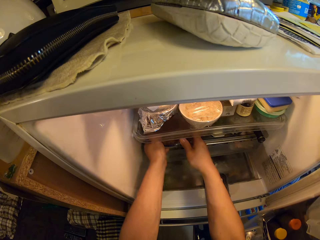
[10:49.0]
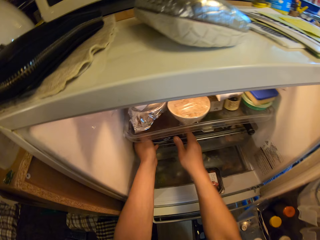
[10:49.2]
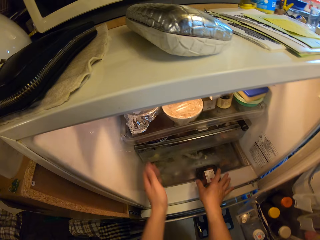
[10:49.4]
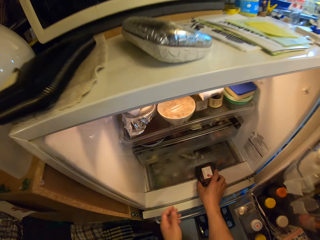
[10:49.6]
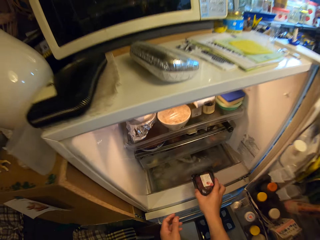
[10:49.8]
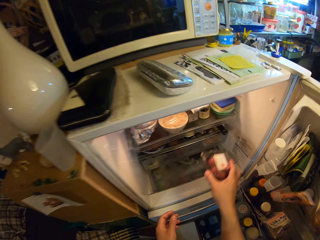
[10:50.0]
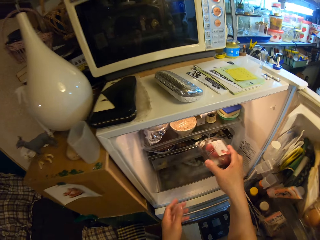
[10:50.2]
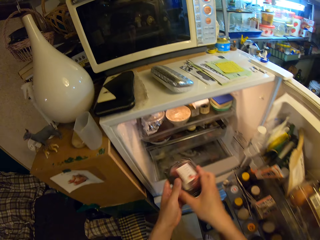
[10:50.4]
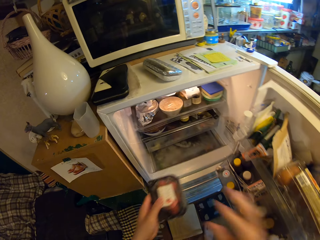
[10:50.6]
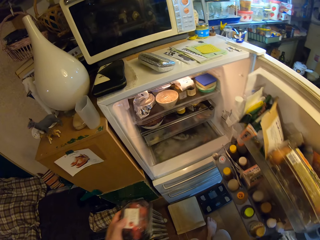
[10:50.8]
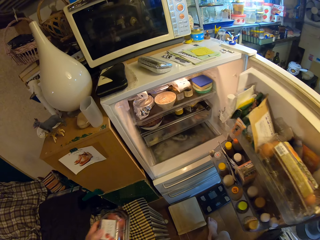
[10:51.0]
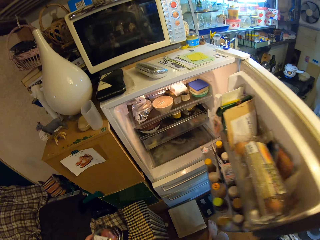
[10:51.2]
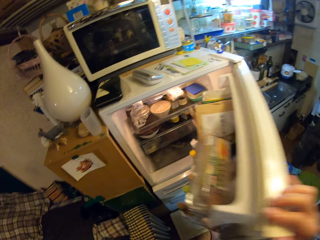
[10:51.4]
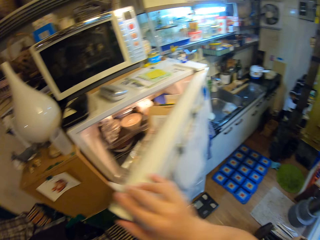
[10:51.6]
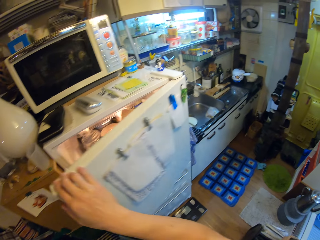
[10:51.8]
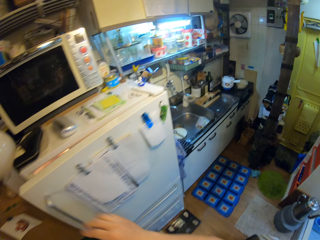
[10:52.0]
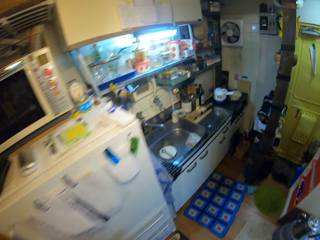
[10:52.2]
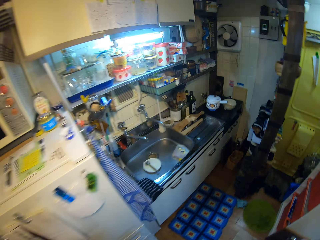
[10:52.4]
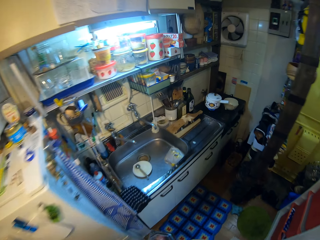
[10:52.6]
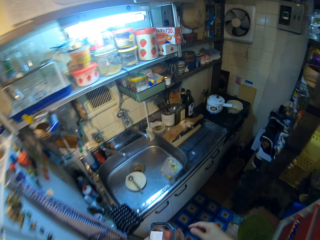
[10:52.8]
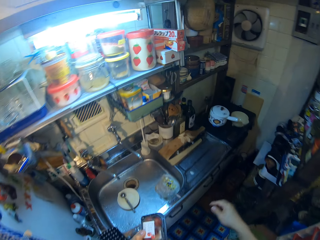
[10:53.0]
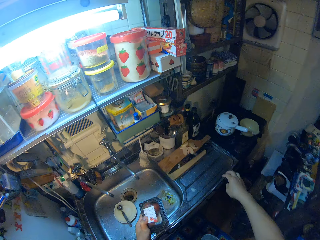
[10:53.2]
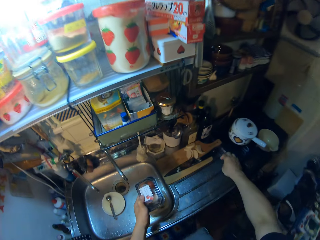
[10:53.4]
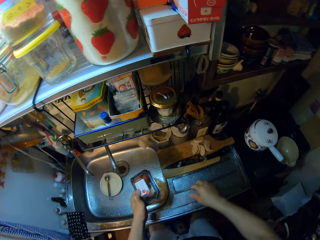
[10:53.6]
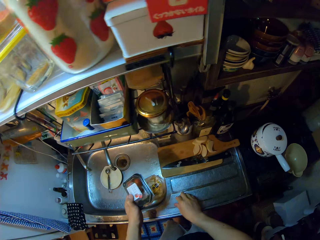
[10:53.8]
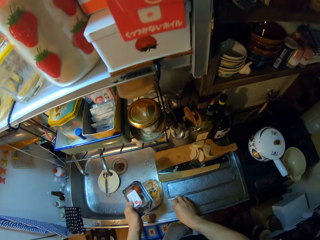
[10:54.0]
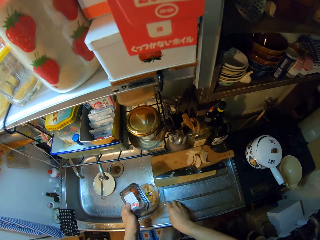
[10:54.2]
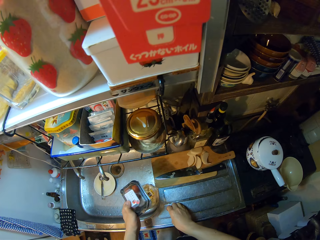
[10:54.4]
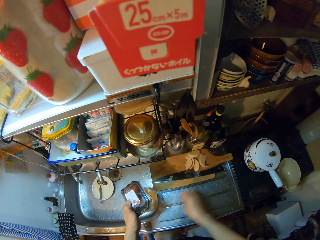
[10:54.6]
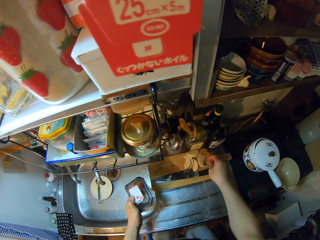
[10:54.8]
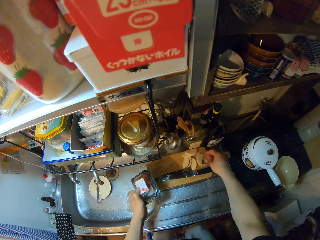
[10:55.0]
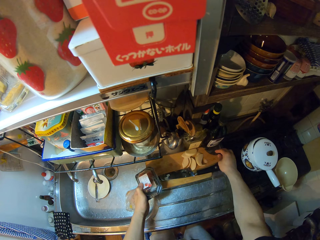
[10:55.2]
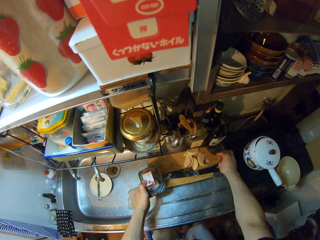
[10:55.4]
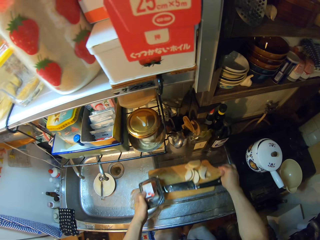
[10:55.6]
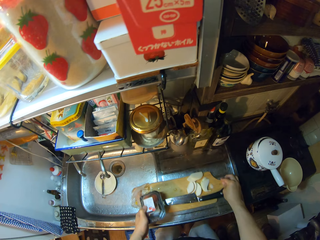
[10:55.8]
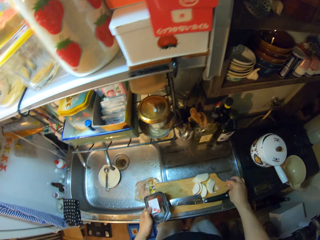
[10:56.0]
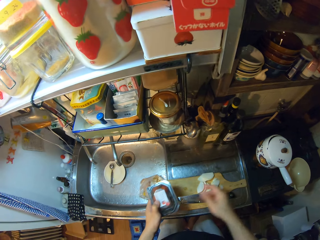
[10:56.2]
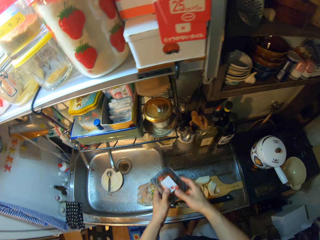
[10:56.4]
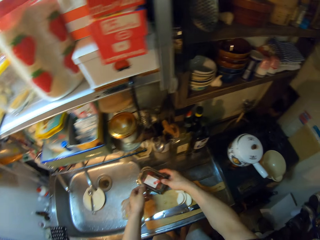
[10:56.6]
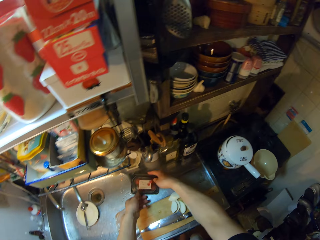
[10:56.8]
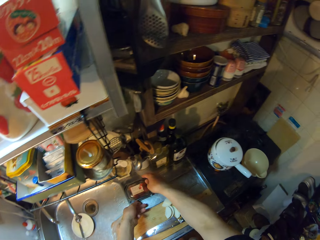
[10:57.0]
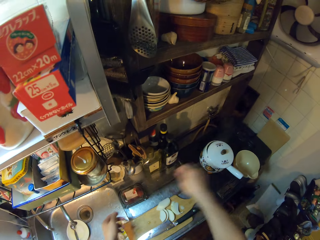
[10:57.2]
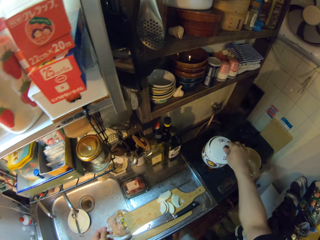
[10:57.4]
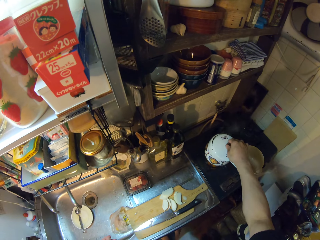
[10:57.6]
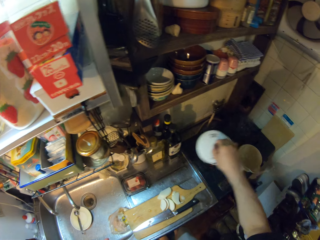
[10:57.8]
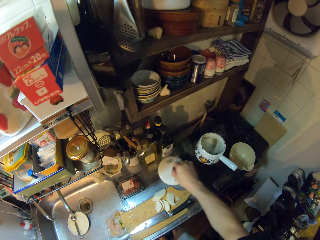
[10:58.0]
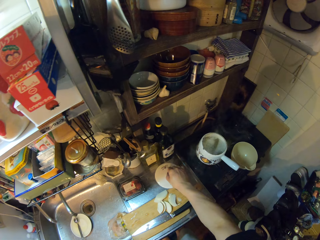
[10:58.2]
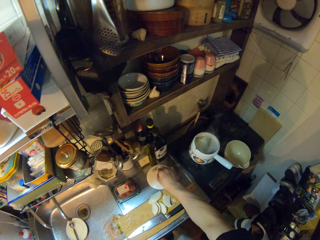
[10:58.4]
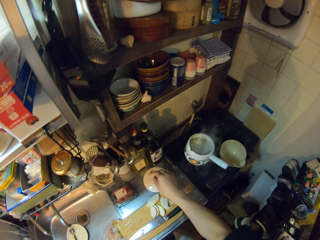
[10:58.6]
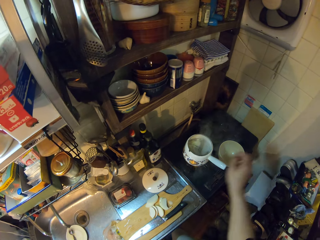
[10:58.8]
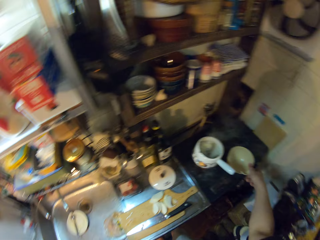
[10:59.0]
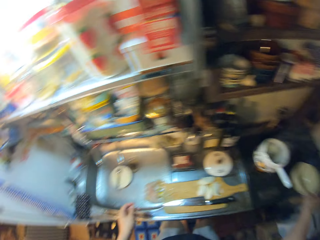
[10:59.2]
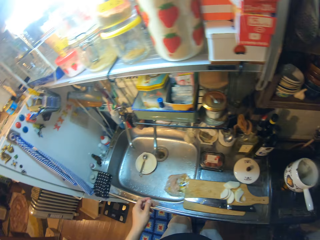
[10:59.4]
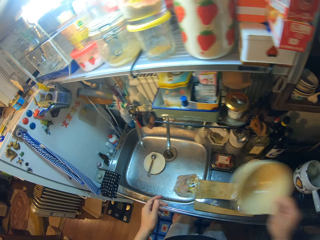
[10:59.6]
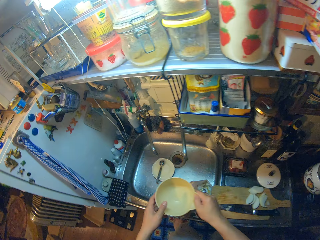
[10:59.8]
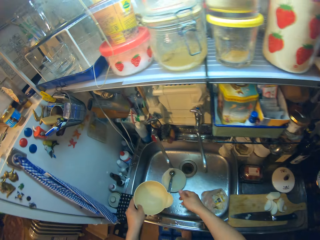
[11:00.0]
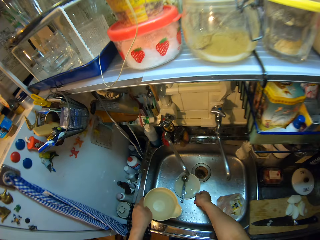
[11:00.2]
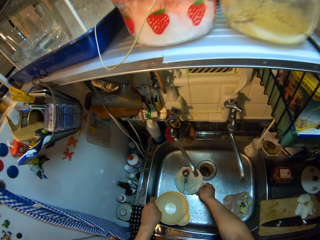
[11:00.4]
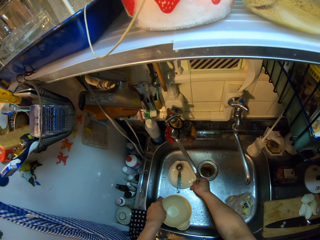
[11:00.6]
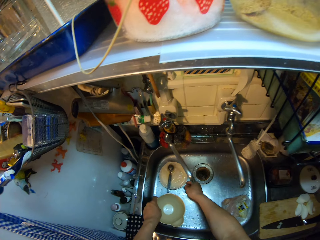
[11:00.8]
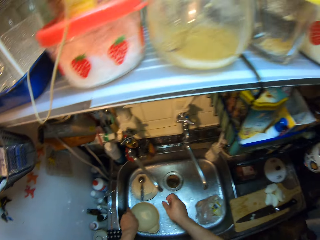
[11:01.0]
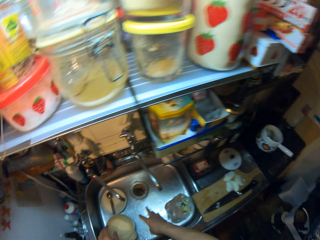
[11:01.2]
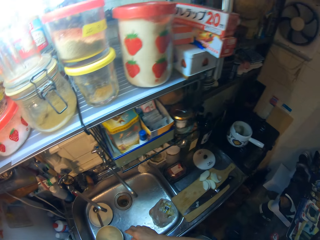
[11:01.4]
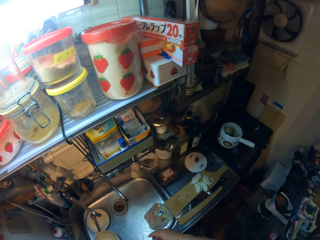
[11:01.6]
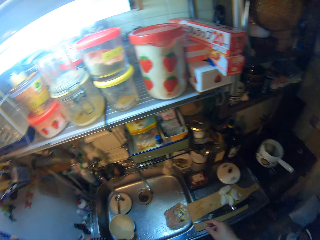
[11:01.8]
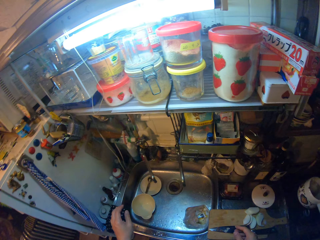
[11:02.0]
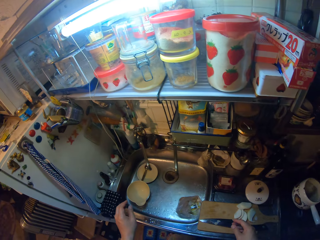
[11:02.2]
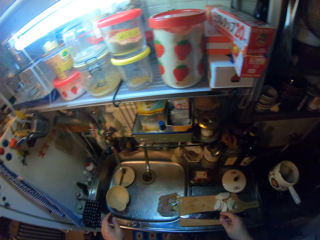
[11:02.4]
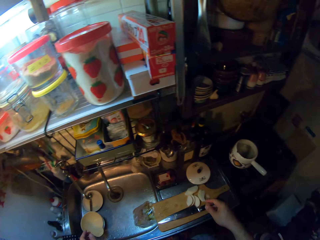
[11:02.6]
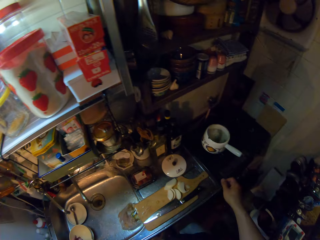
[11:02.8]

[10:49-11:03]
The camera wearer places the bowl of onion sauce in the fridge. She carries the pack of berries from the fridge. She passes the pack of berries to her left hand. She closes the fridge. She walks around the room. She picks something. She puts something on the chopping board. She moves the chopping board on the drain board of the sink. She places the pack of berries on the drain board of the sink. She puts something on the kitchen area. She opens the cover of the pot on the cooker. She places the cover of the pot on the drain board of the sink. She carries a plate or bowl from the top of the cooker. She passes the plate to her left hand. She moves a grater or bowl in the sink. She places the plate in the sink.

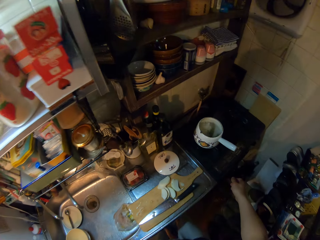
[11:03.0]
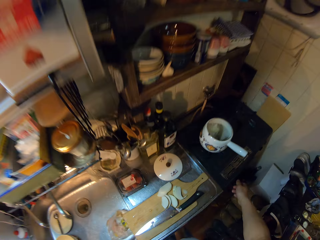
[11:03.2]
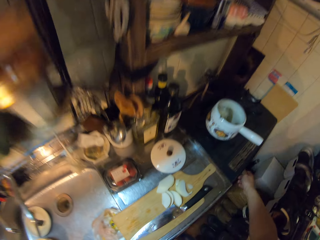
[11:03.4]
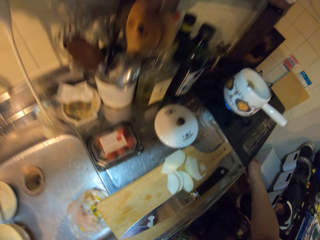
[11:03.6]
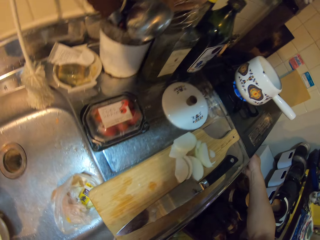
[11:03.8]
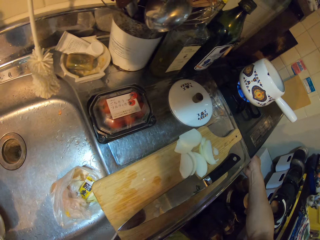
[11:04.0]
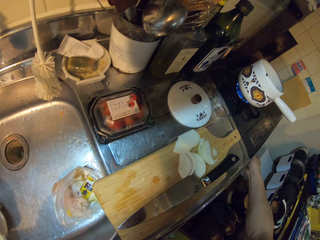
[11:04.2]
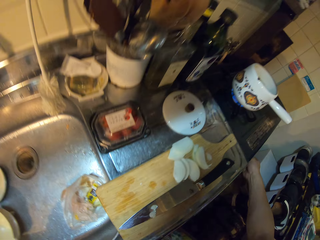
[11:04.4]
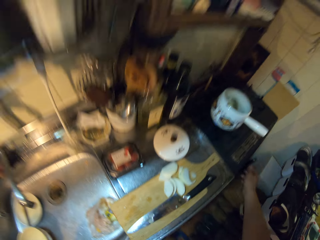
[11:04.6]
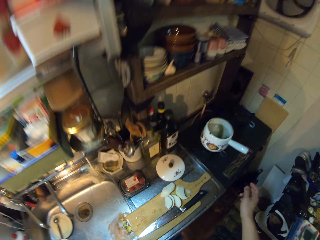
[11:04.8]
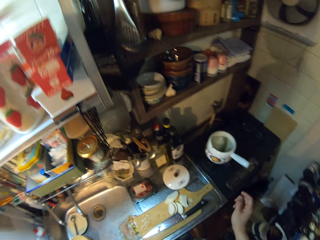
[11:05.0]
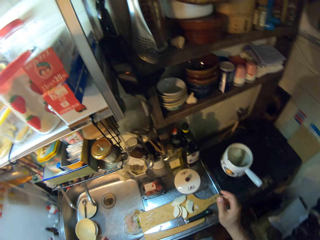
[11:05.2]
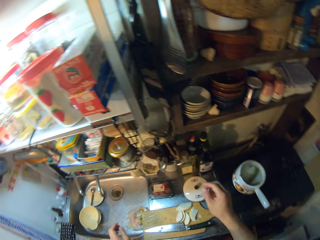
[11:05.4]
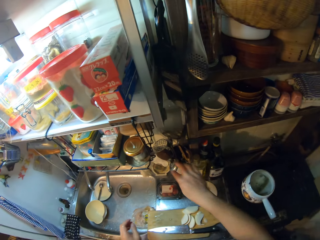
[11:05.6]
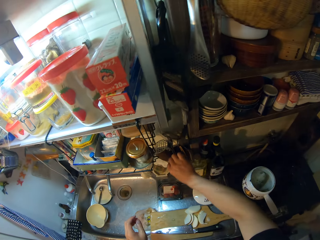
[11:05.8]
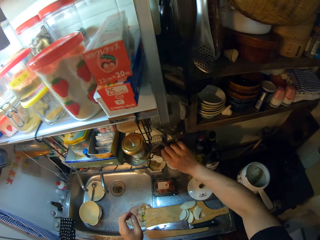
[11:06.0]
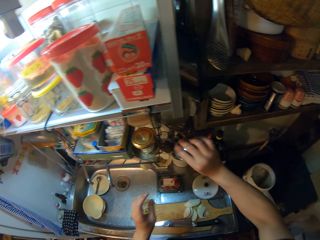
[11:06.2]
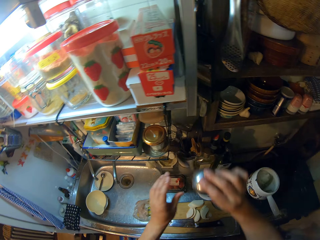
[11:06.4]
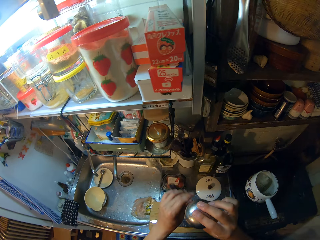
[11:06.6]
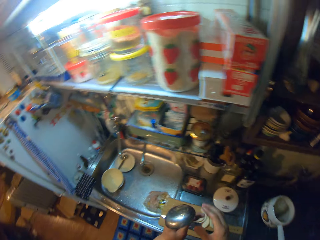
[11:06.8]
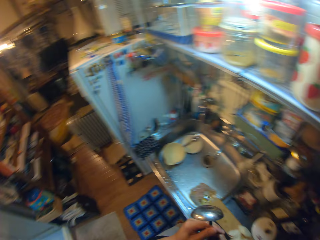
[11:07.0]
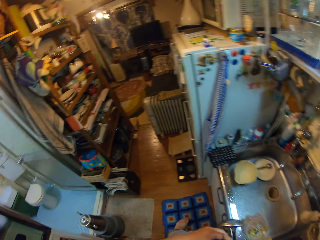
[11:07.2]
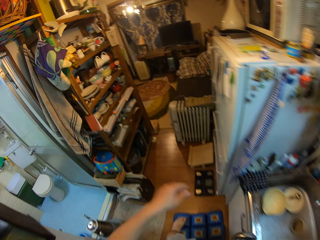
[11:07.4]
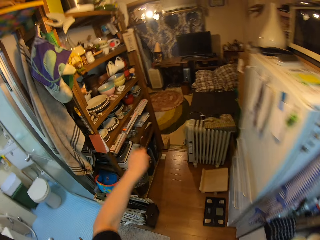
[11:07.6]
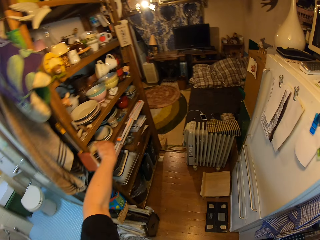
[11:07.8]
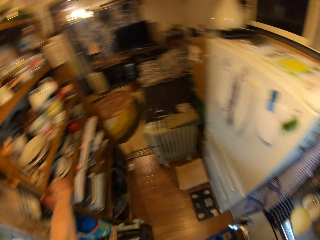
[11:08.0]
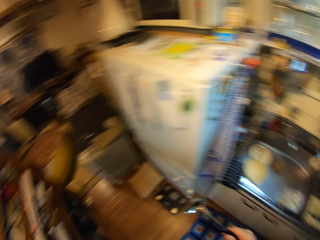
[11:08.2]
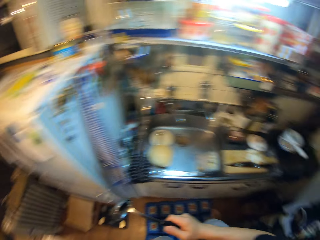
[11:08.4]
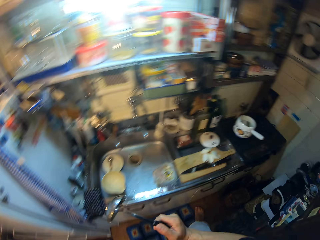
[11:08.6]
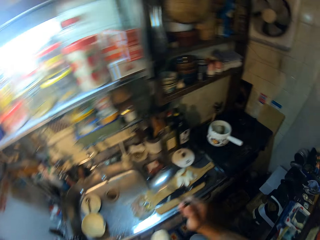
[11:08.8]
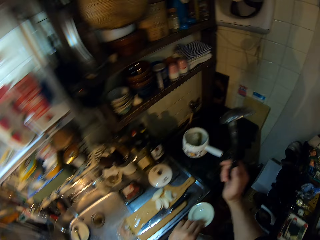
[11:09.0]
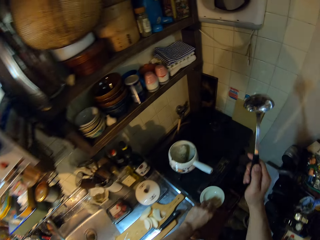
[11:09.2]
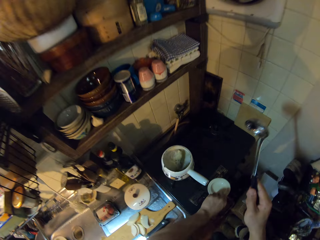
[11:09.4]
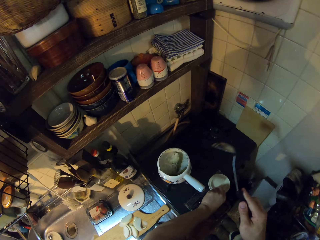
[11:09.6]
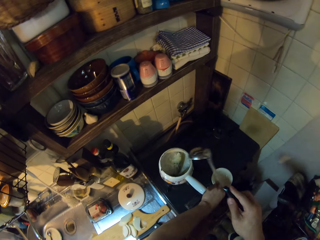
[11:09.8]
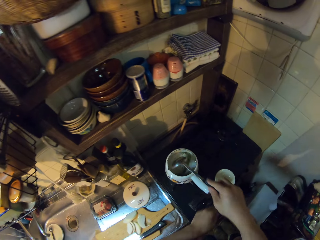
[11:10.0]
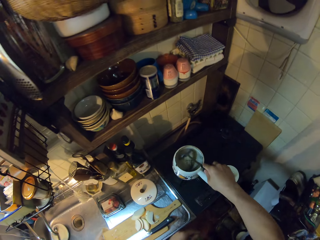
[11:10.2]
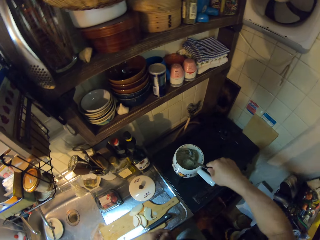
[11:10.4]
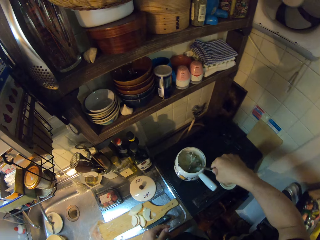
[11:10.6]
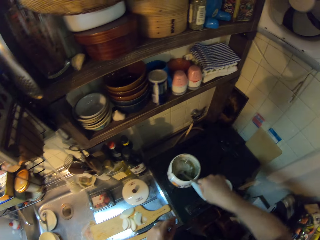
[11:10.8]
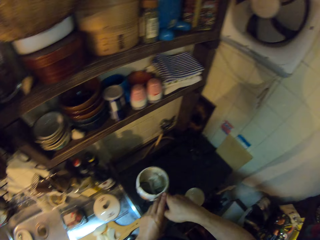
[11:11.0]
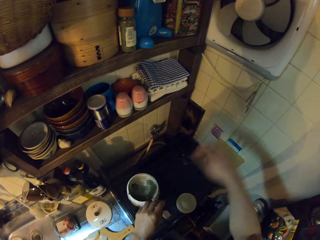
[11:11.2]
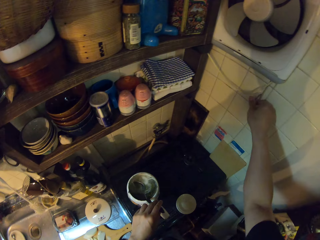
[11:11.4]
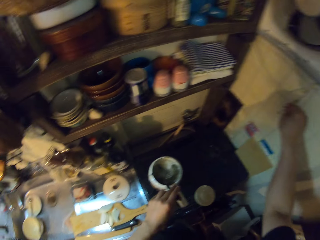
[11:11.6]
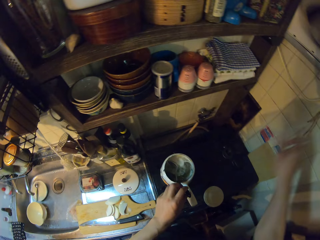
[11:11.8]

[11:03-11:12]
The camera wearer adjusts the regulator of the cooker. She carries a serving spoon from a container on the drain board of the sink. She carries a saucer or bowl from a shelf. She walks around the room. She drops the saucer on the cooker. She stirs dried fish pieces in the pot with the serving spoon. She passes the serving spoon to her left hand.
